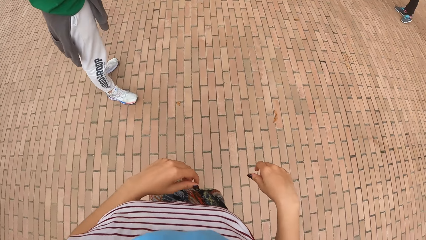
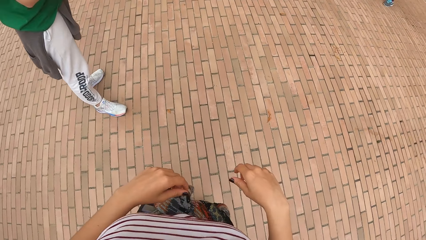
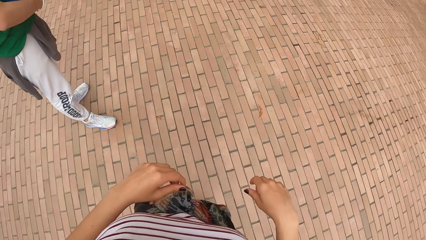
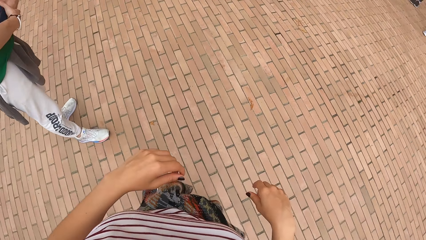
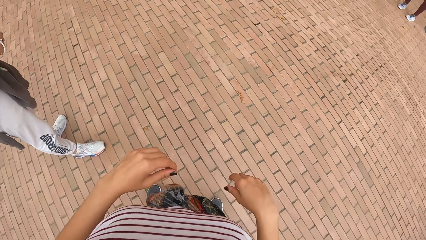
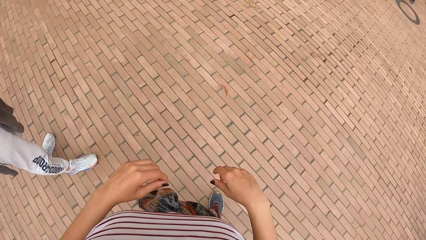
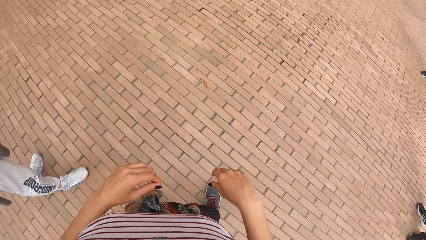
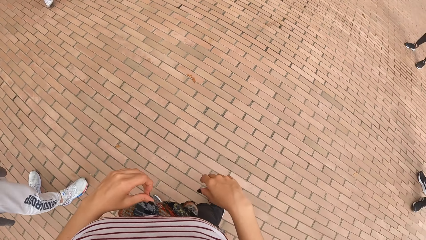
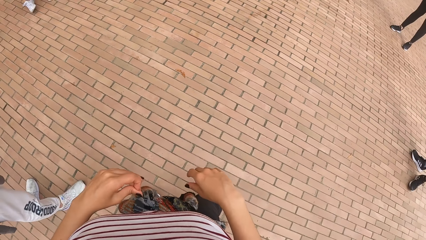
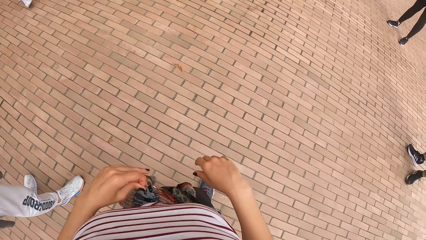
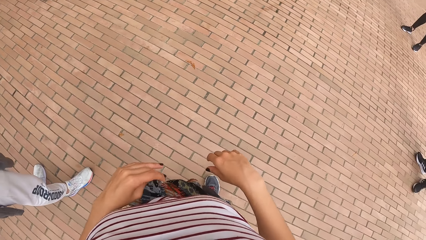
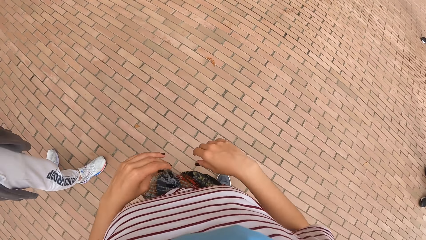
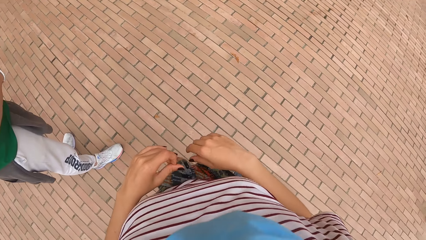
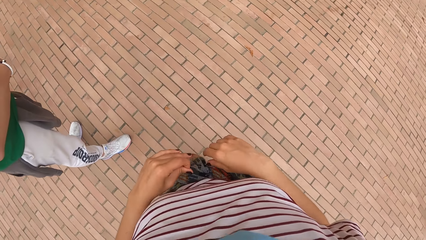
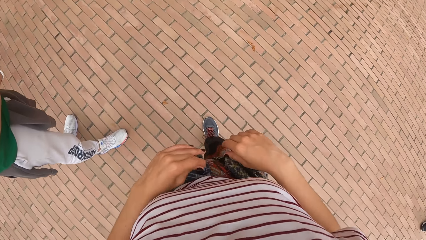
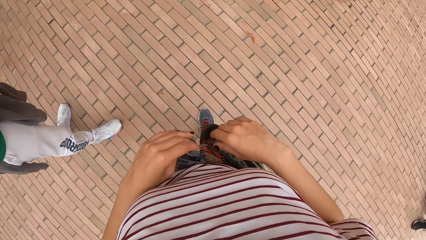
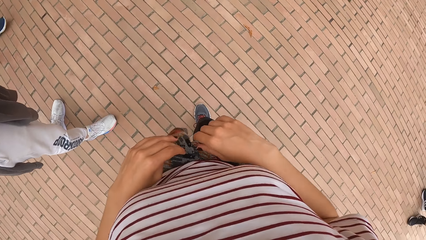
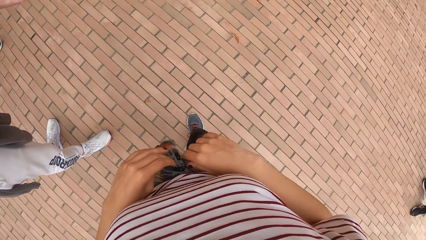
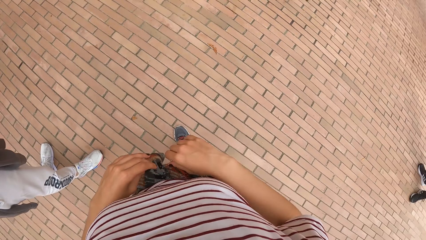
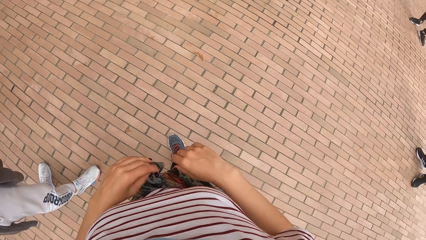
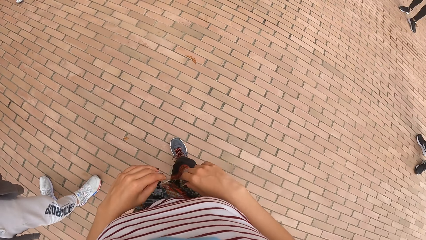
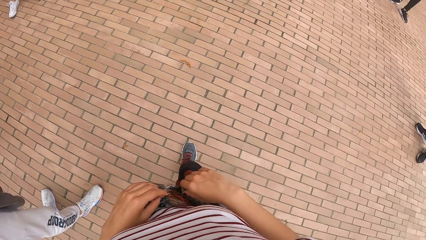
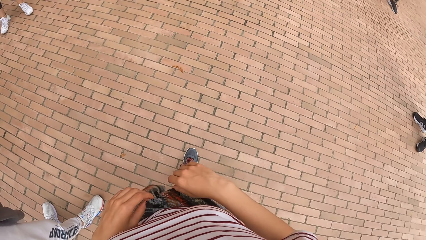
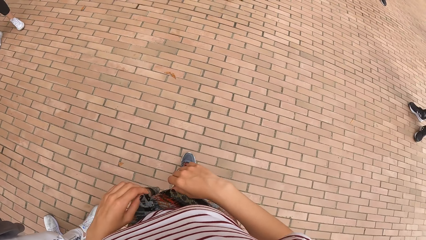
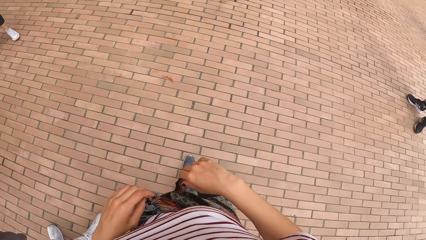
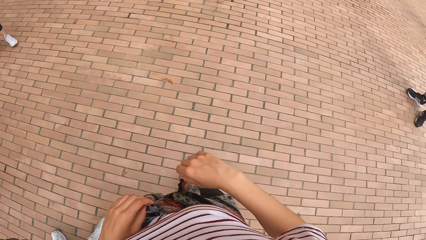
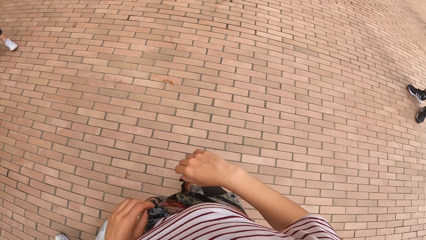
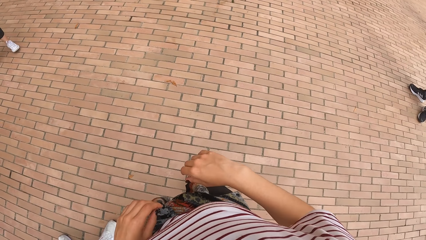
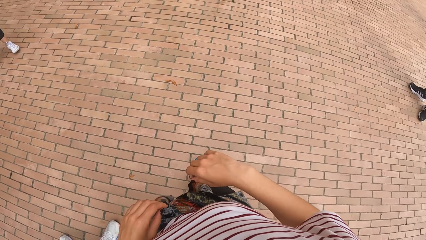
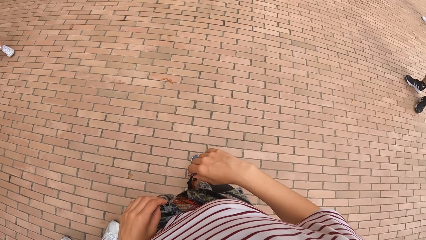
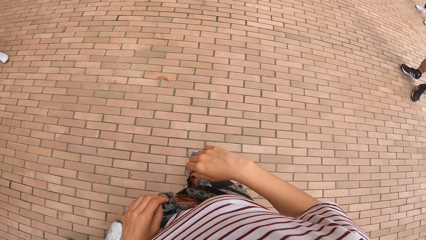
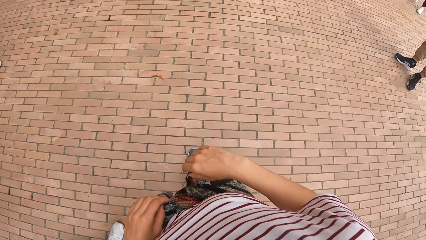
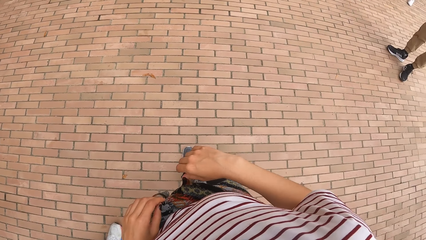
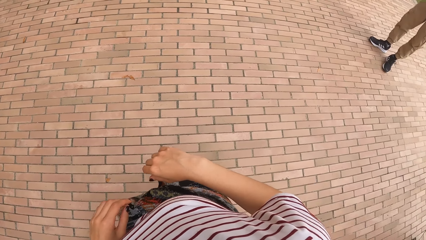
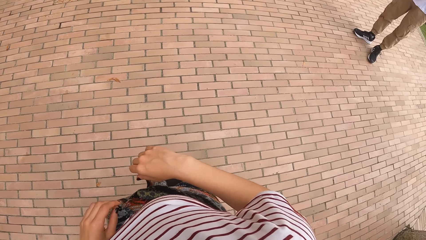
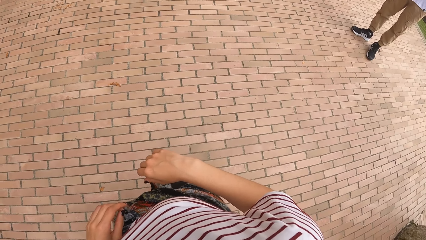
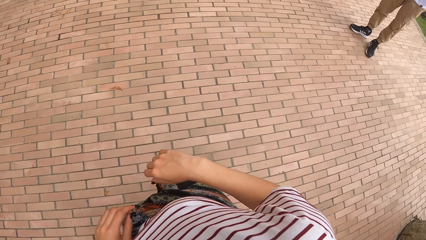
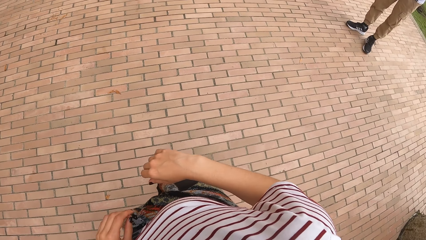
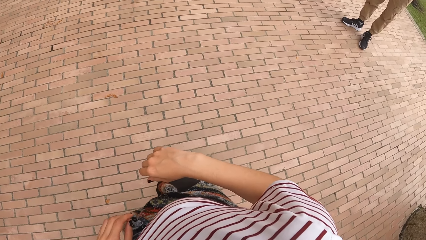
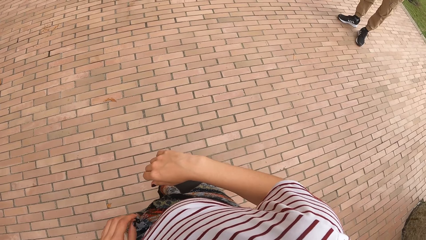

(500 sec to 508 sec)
The man interacts with the group of people. The camera wearer looks around. They talk to friends.

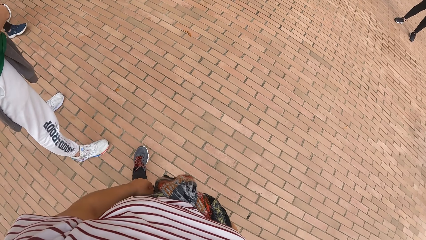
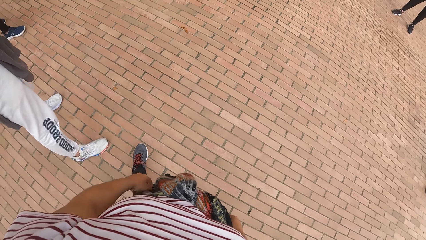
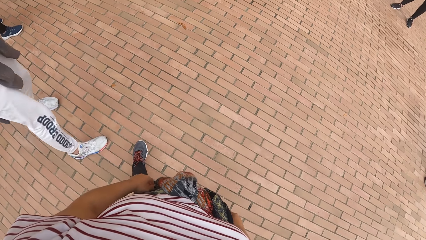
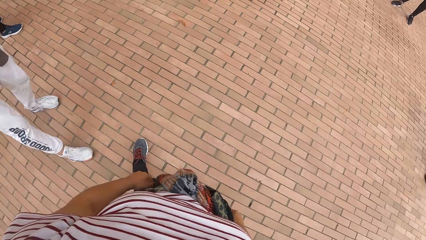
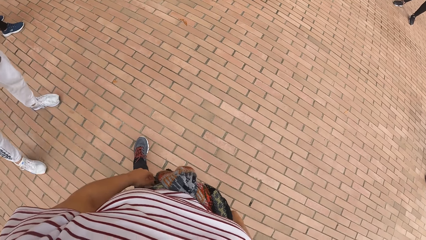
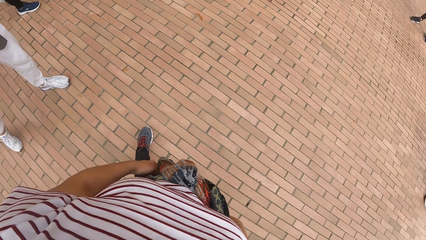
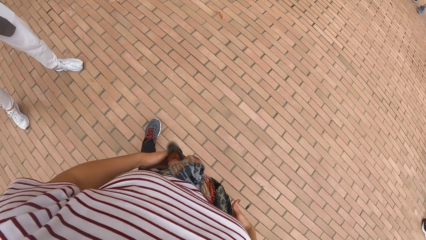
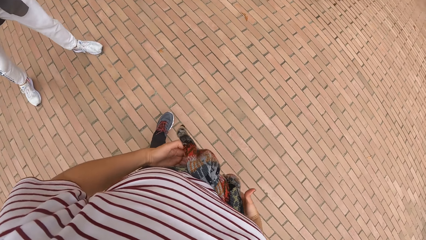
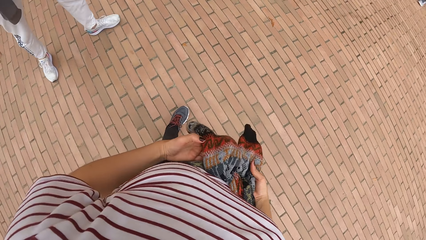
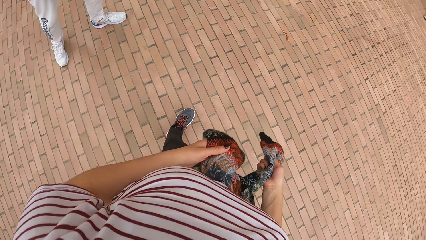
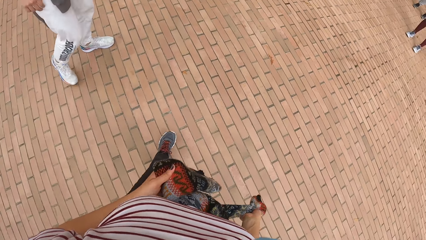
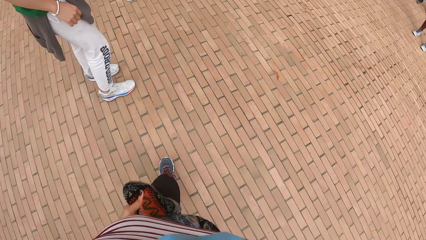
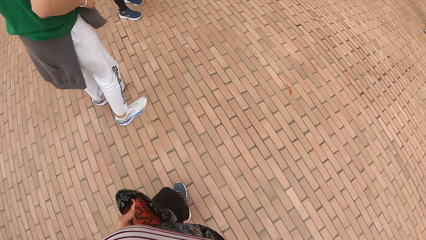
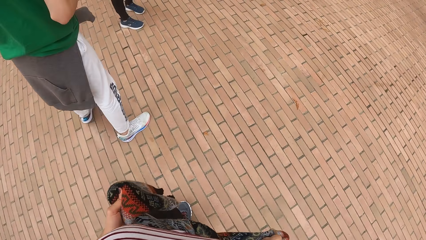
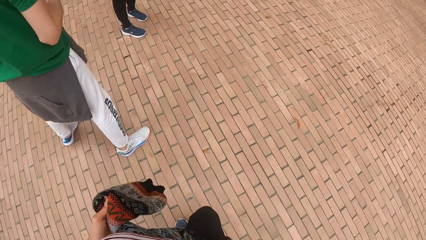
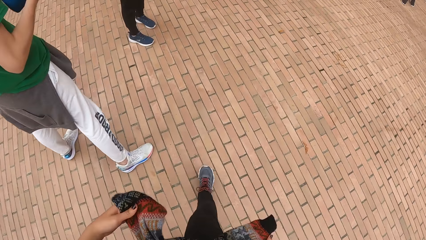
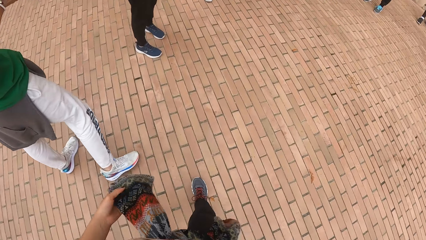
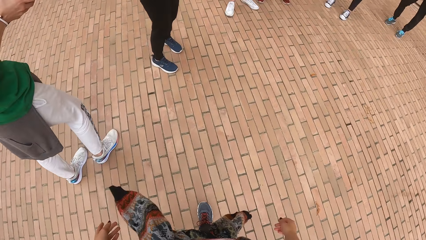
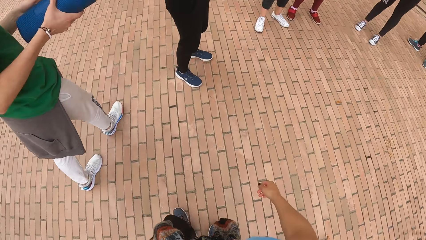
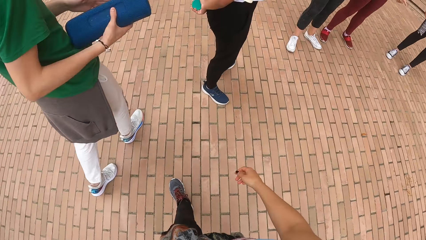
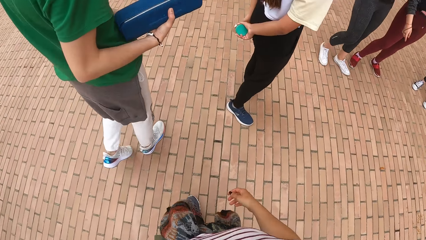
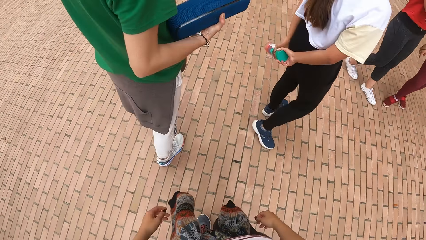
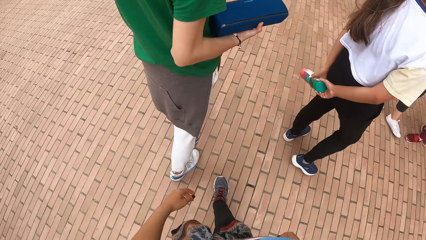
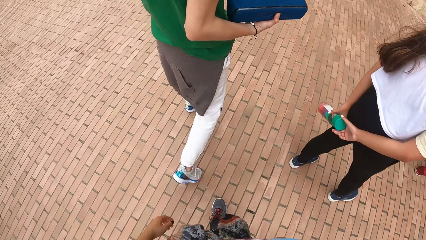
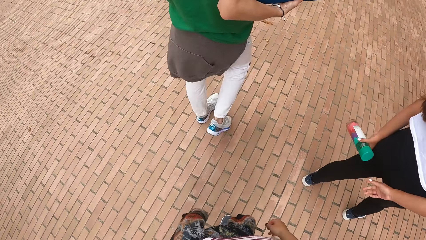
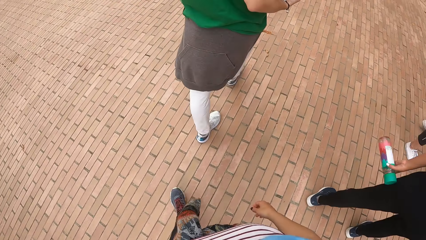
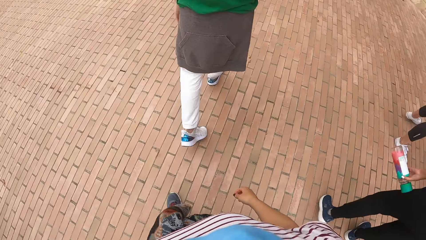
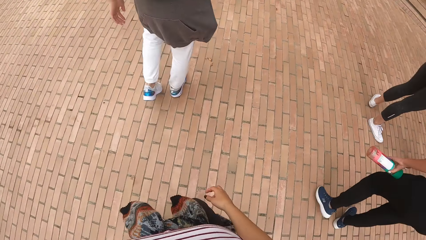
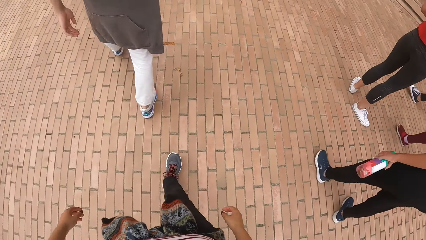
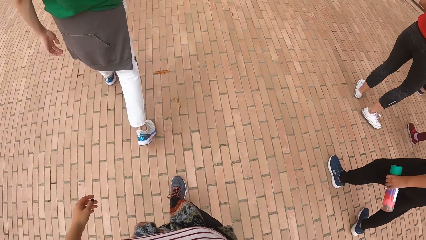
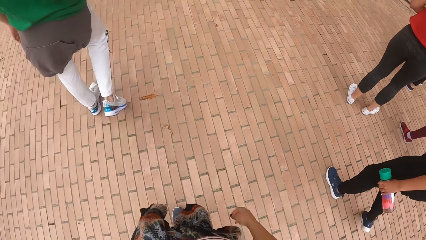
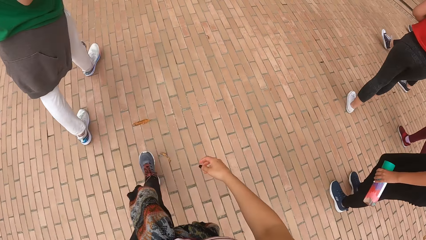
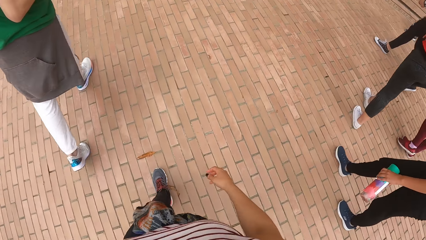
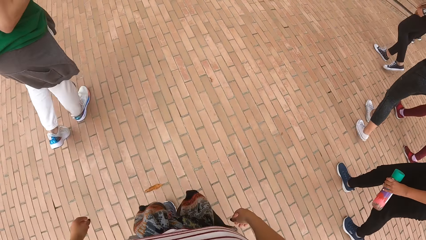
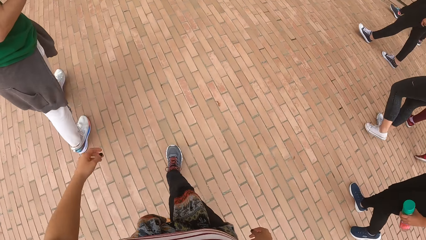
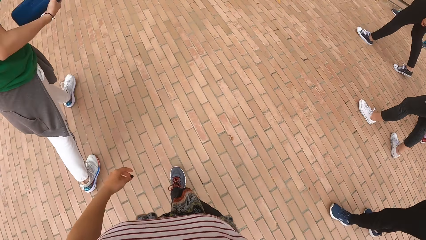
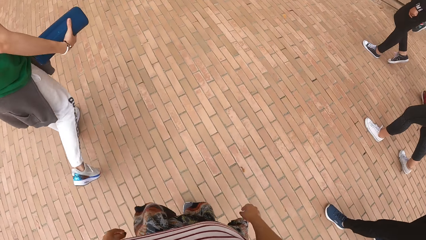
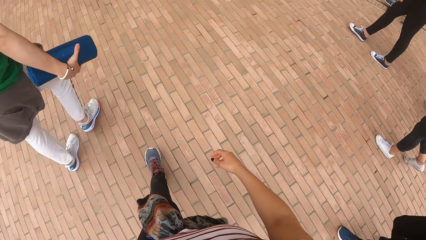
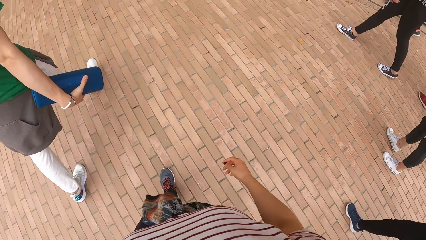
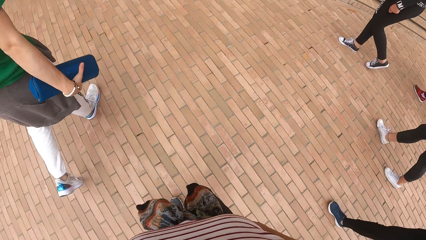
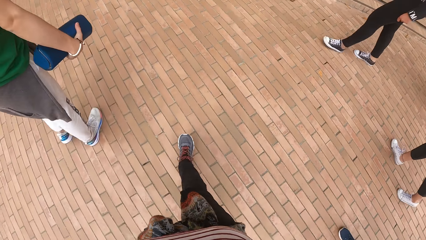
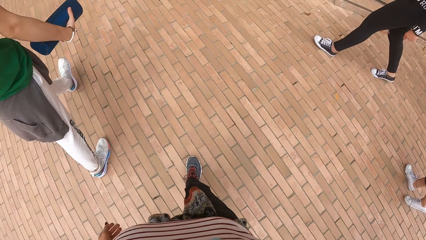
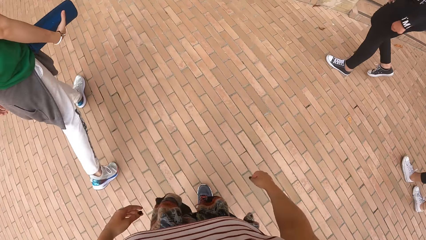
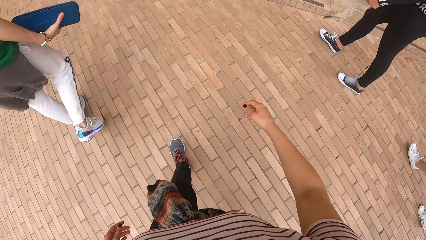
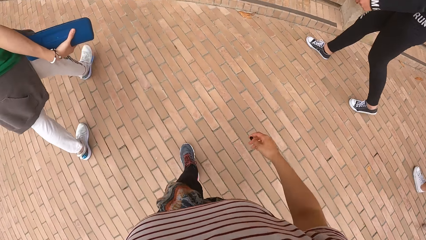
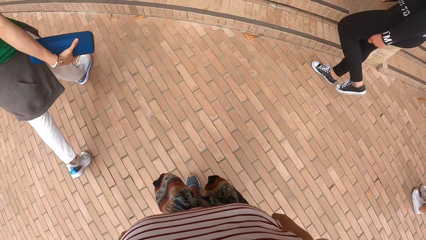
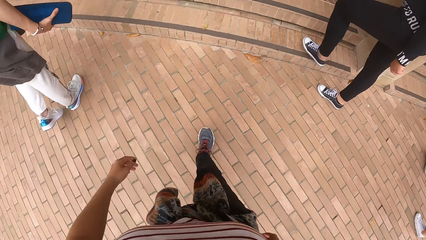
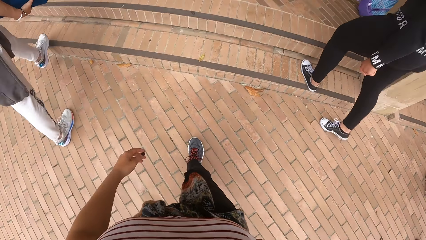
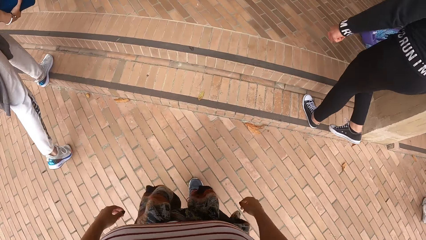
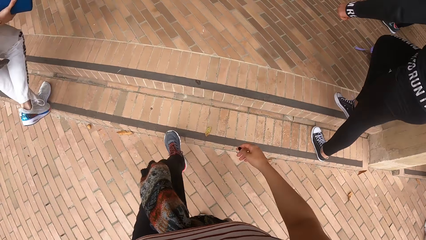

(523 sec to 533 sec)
The camera wearer holds a cardigan on her waist with both hands. She walks towards the flight of stairs with the group of people.
